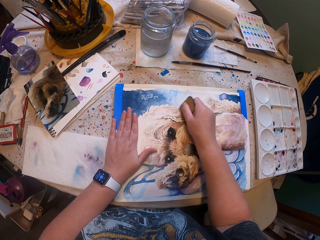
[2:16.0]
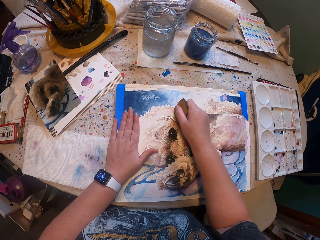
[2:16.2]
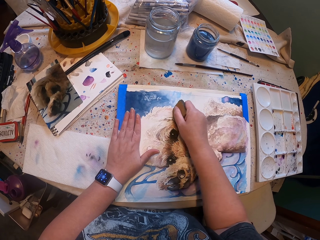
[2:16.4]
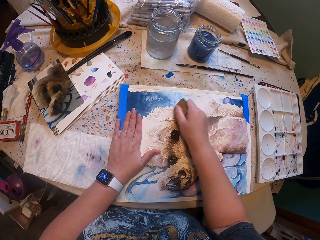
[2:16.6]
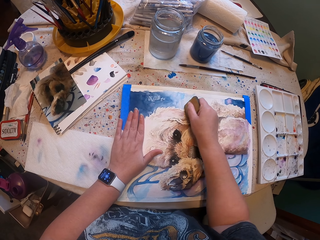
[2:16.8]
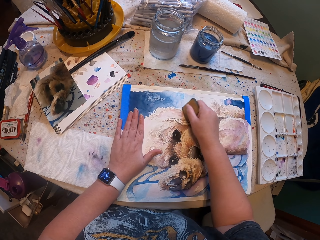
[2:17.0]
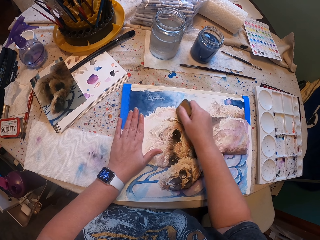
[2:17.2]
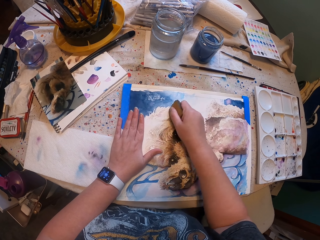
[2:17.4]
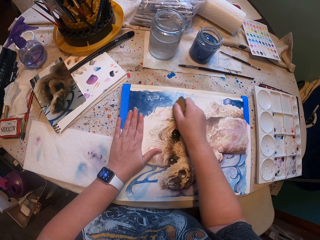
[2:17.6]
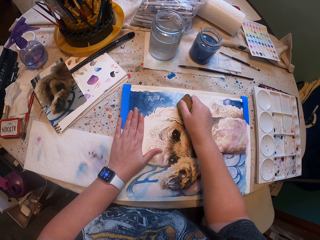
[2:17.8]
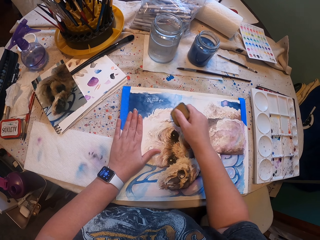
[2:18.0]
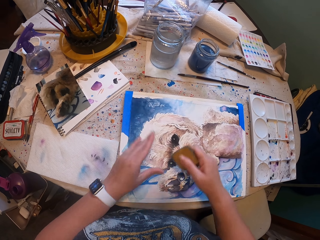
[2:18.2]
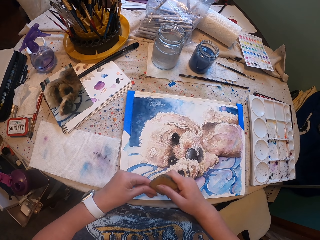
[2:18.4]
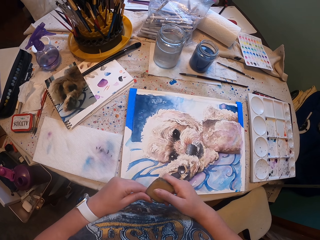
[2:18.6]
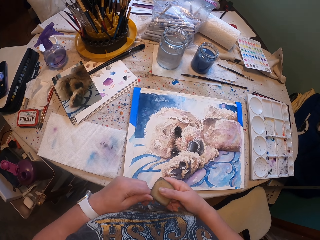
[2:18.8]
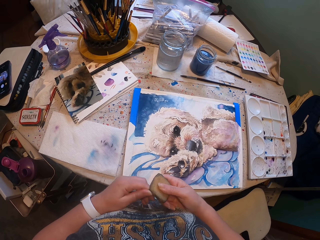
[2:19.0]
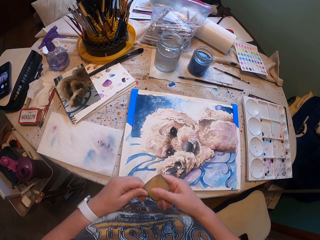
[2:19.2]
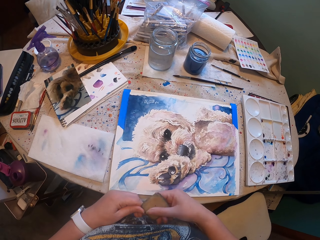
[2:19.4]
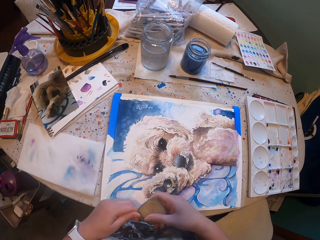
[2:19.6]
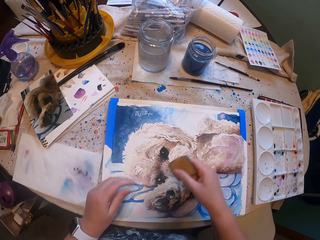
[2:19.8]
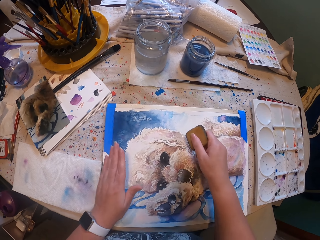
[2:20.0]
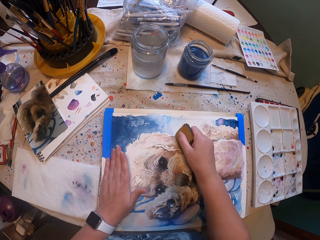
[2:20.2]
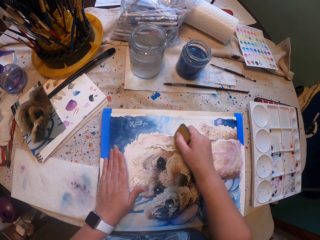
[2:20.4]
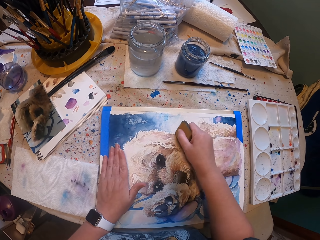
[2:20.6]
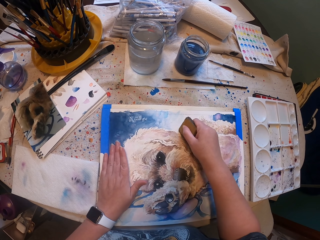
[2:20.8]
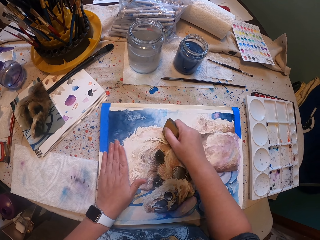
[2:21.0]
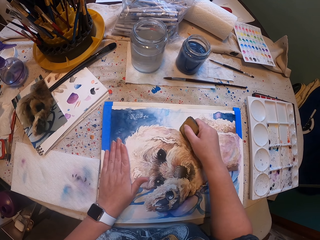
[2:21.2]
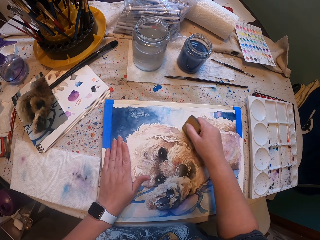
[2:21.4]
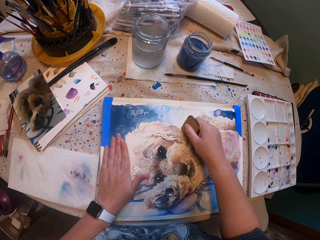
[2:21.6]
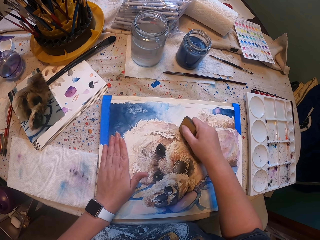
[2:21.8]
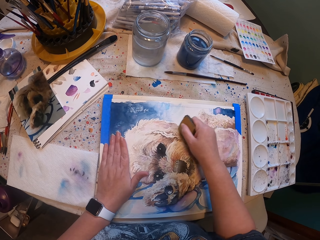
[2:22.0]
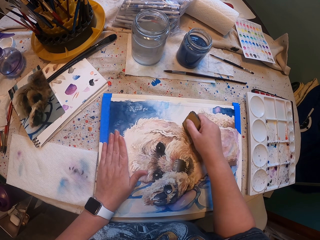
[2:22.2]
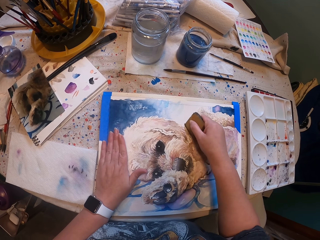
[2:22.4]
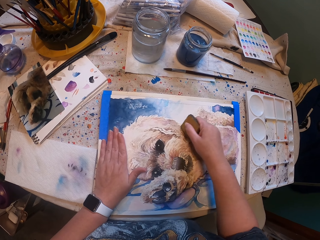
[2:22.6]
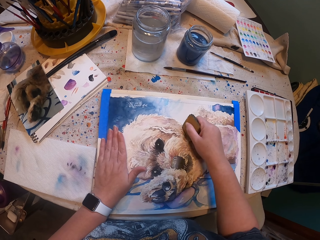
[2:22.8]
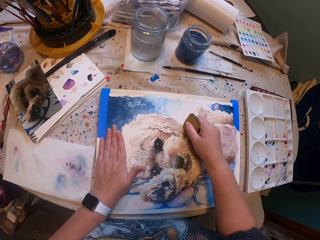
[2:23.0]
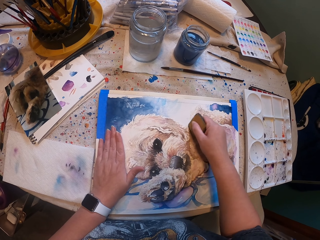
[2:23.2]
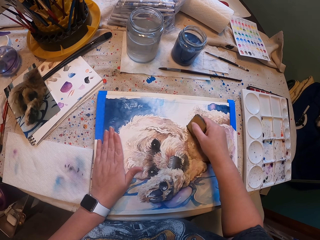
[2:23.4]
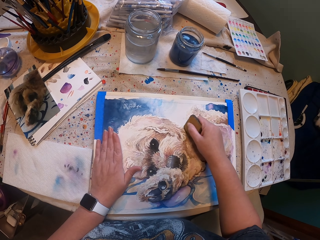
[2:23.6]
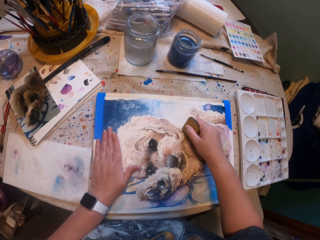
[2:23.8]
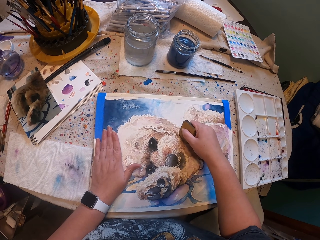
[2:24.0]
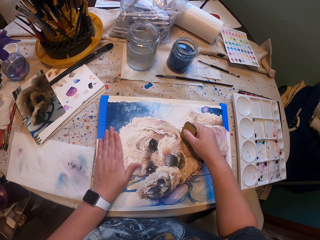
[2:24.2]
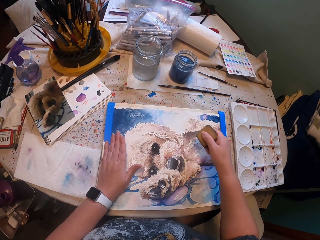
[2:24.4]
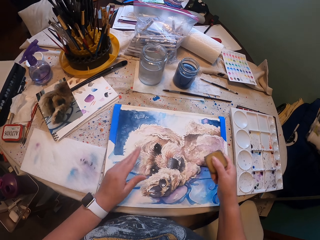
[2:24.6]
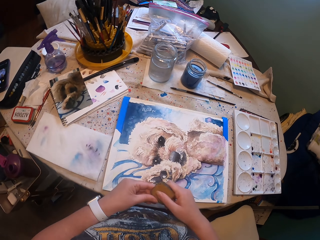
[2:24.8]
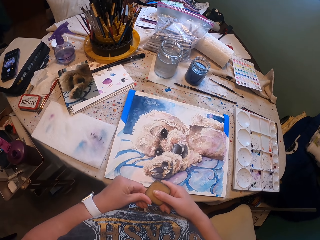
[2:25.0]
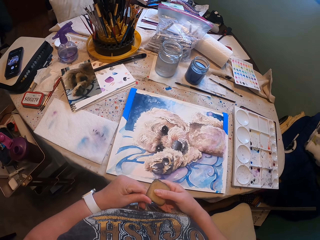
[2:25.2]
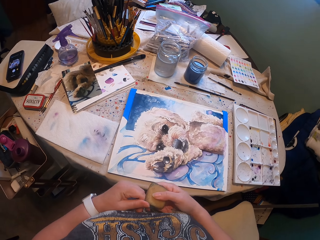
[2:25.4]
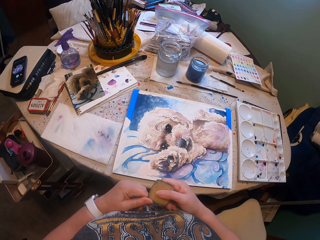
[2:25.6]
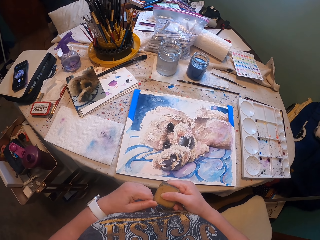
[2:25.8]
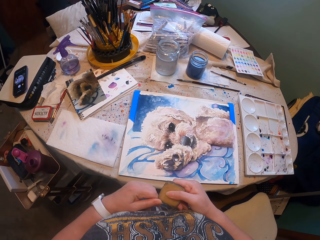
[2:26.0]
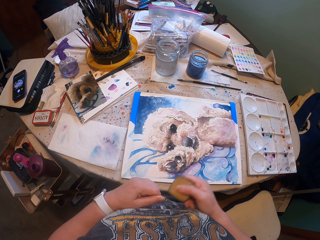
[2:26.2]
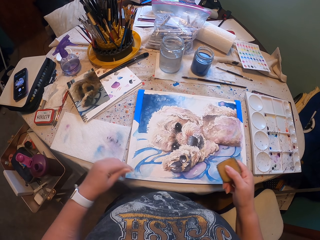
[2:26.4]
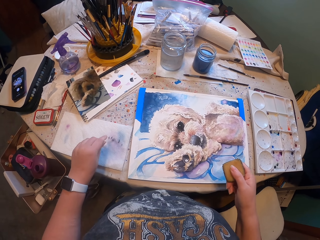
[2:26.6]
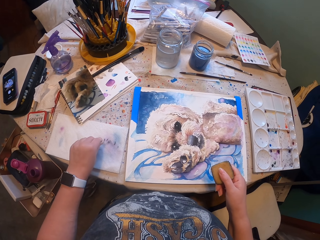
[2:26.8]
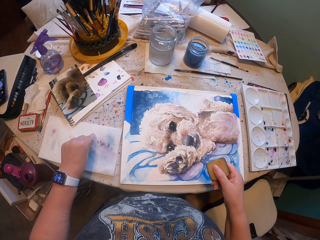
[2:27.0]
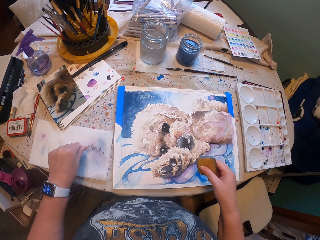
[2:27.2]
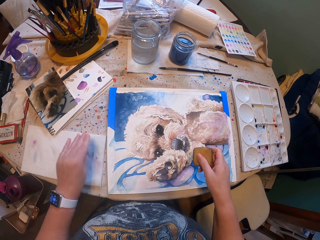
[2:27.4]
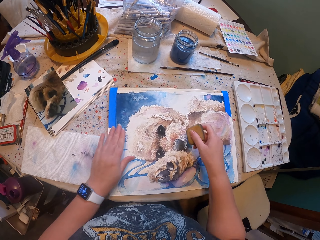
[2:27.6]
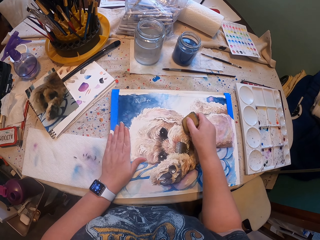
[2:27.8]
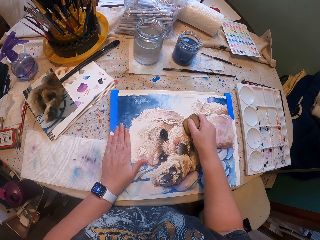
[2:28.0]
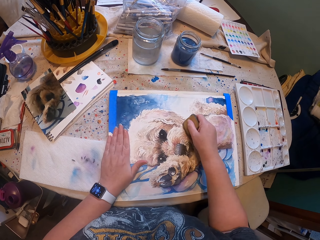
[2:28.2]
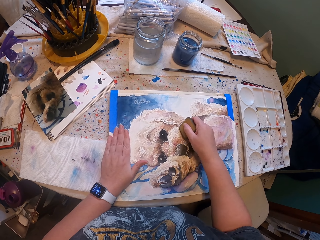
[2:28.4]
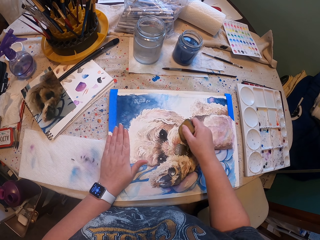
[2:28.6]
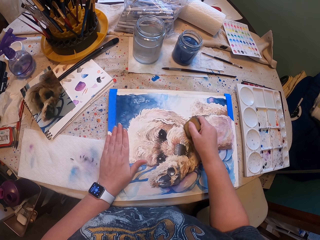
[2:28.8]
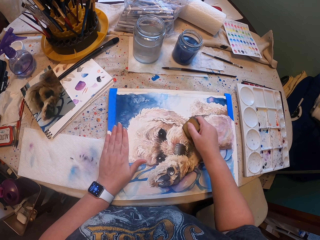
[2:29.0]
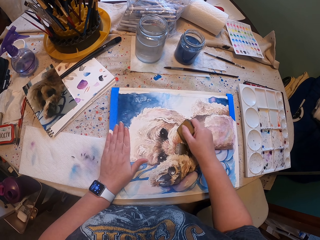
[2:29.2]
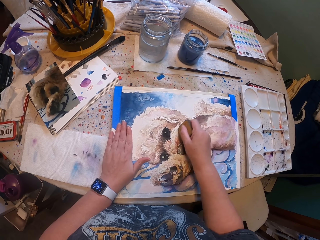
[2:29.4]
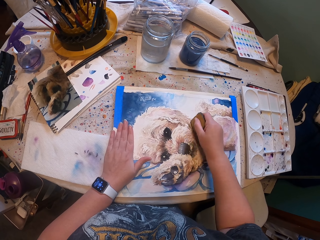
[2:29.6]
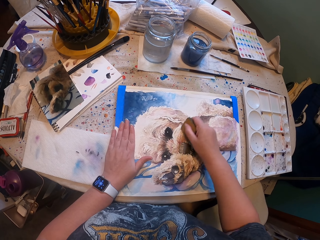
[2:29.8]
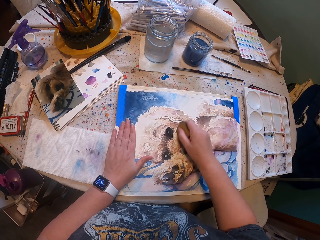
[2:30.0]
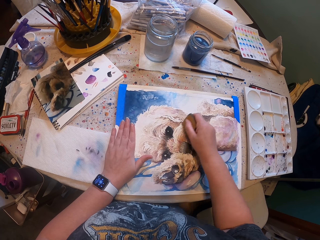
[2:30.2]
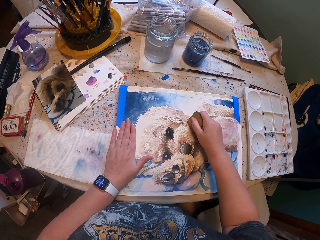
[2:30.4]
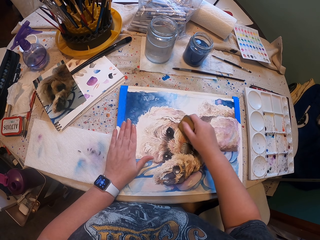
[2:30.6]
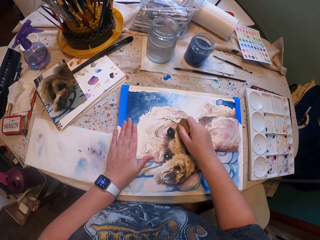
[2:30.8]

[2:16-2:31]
The camera wearer does something. They do something with an object on the drawing. They remove something from an object. They place something on the table. They do something with an object on the drawing.

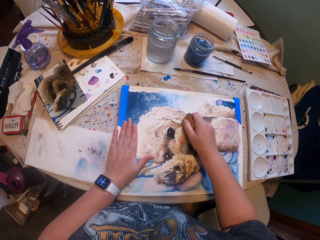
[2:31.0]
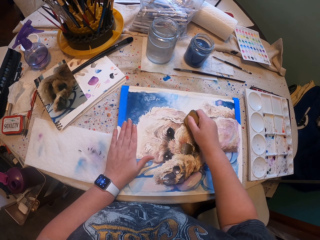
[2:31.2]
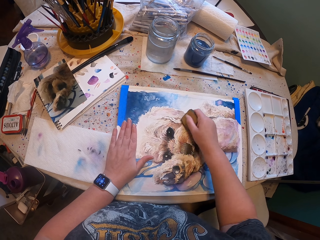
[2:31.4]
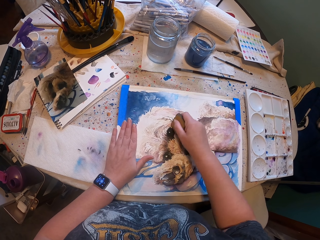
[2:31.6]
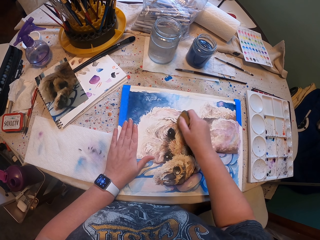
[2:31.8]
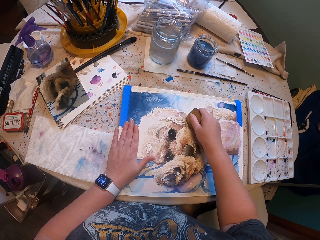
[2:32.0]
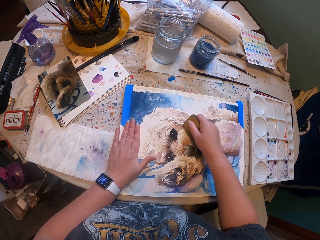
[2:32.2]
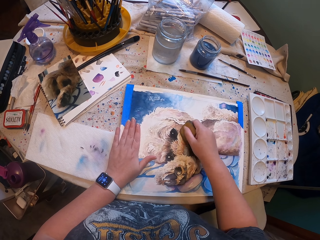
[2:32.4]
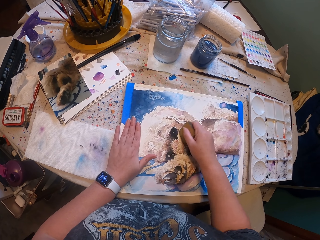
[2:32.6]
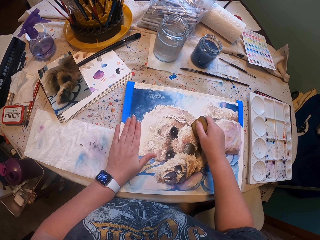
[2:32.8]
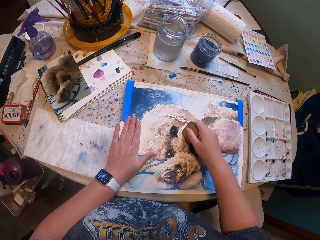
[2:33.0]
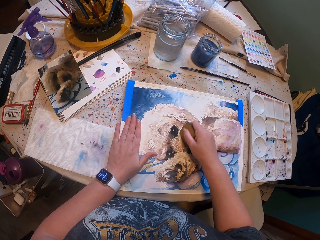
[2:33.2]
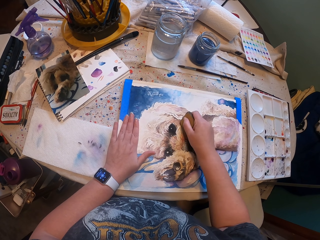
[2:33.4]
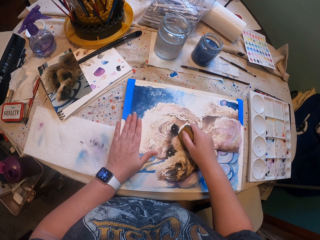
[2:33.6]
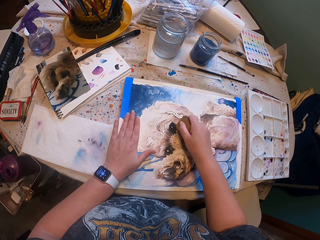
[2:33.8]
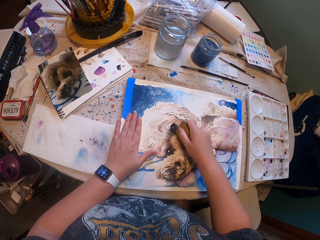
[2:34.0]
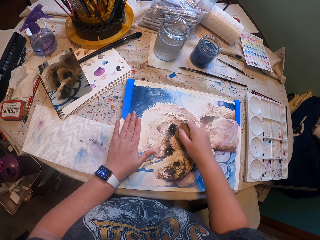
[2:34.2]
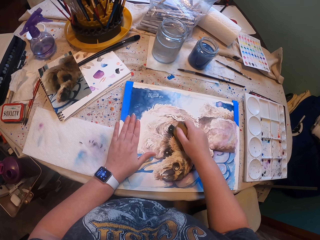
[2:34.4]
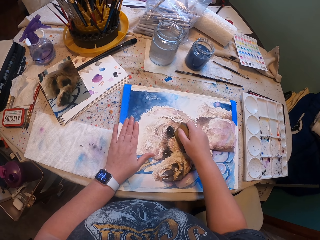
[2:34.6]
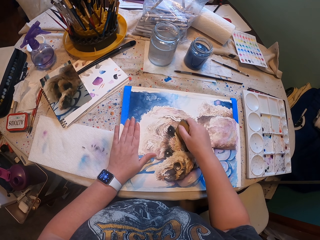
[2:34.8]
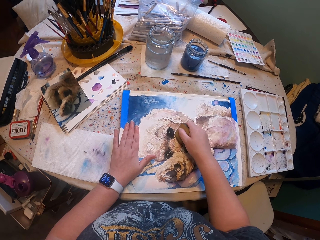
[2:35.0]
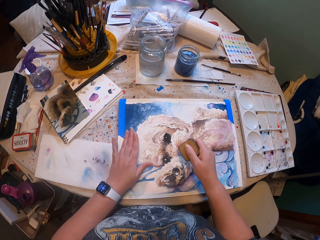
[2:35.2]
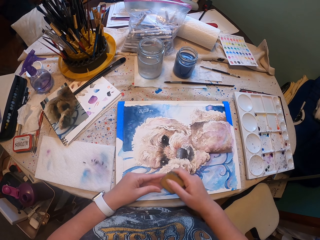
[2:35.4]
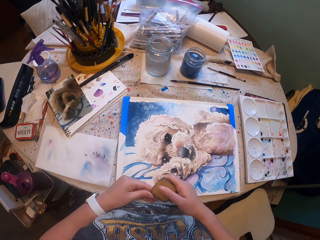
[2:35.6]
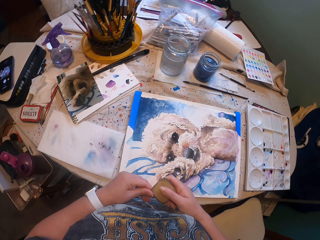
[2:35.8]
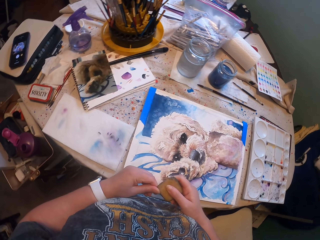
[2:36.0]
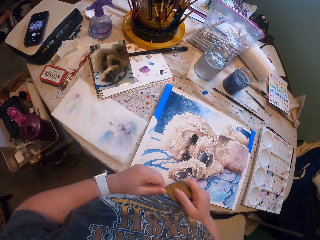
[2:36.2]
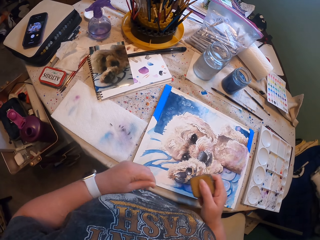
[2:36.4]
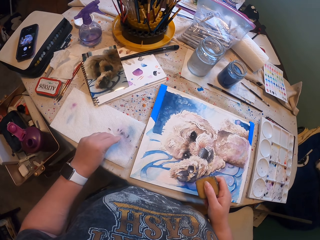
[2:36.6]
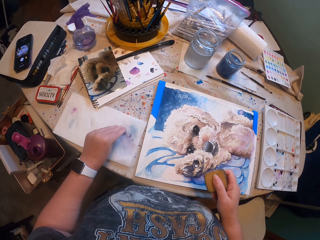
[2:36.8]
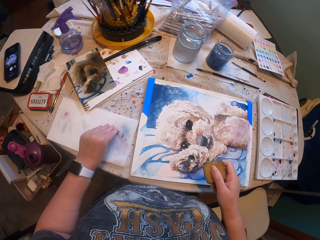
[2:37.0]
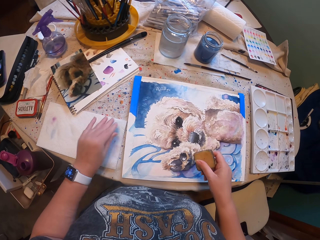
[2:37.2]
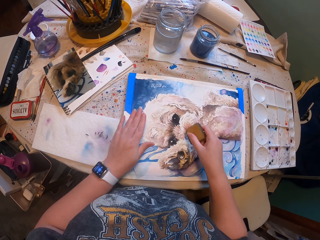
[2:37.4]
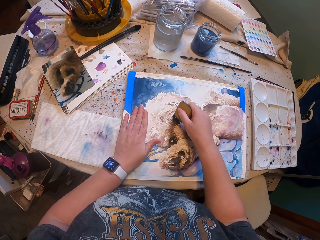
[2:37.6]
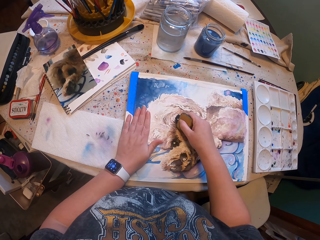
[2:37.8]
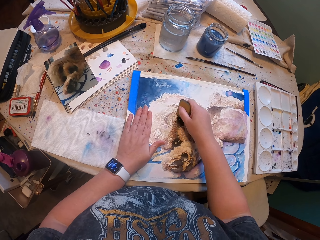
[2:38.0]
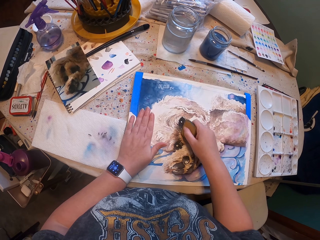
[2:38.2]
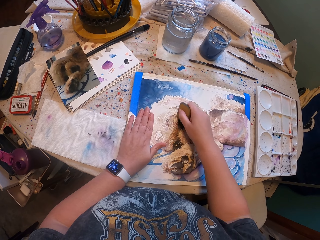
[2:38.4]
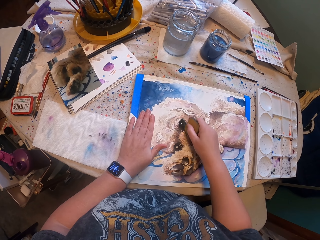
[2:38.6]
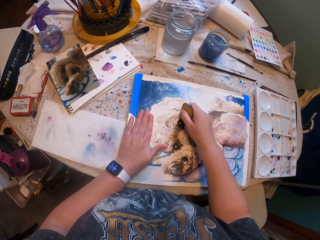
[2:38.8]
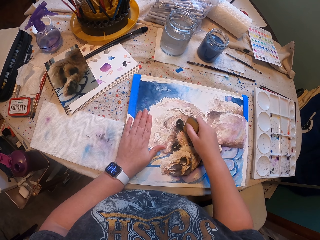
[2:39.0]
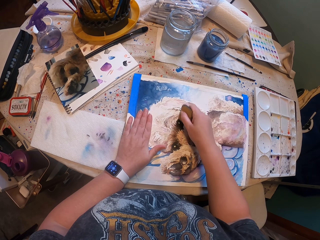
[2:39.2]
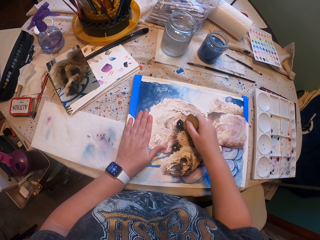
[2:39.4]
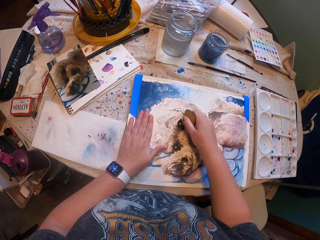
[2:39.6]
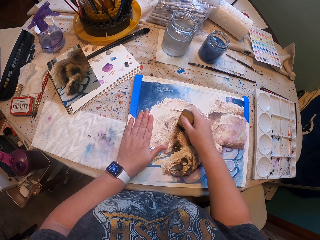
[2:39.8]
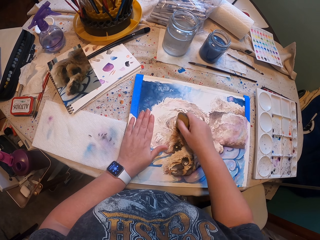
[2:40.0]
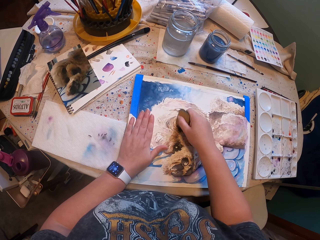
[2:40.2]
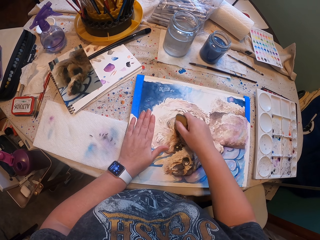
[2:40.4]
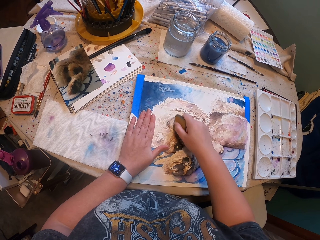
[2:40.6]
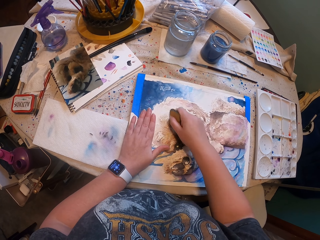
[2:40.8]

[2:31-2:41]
The camera wearer removes something from an object. They place something from the table. They do something with an object on the drawing.
